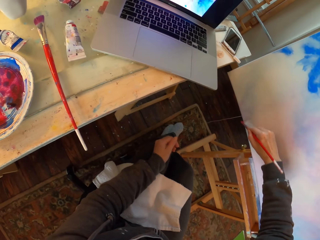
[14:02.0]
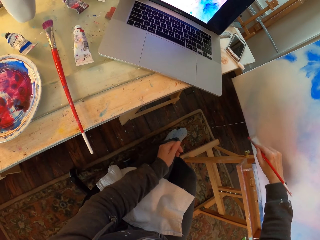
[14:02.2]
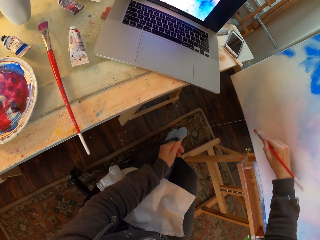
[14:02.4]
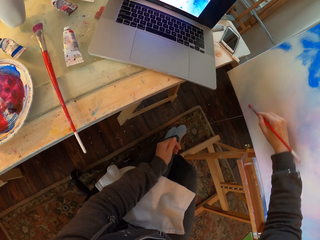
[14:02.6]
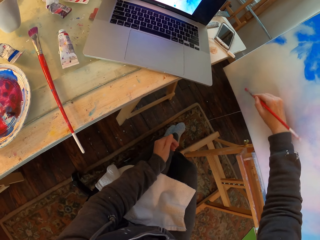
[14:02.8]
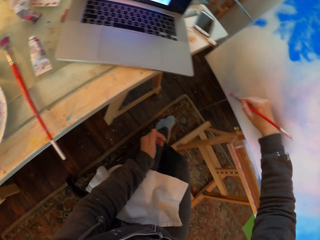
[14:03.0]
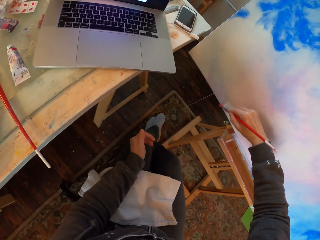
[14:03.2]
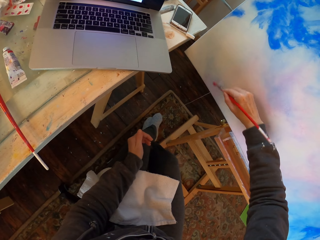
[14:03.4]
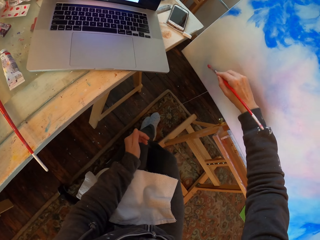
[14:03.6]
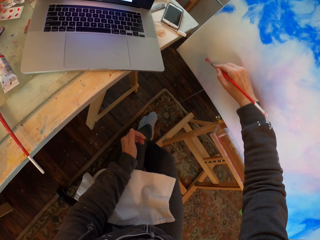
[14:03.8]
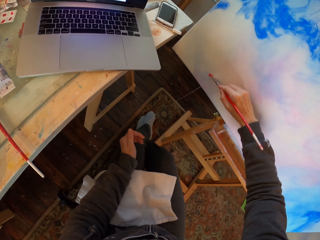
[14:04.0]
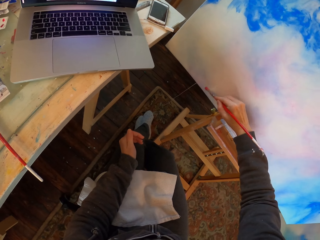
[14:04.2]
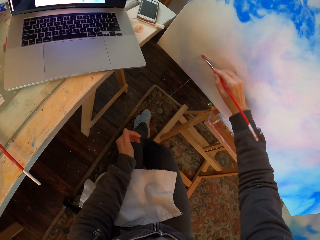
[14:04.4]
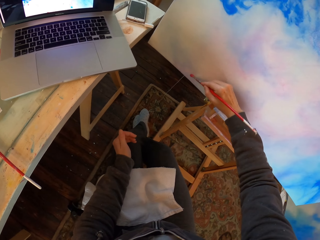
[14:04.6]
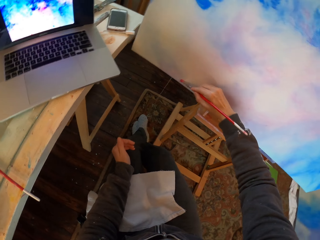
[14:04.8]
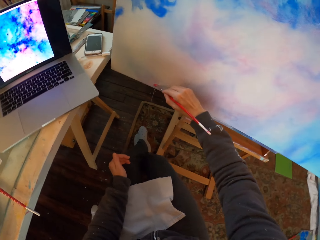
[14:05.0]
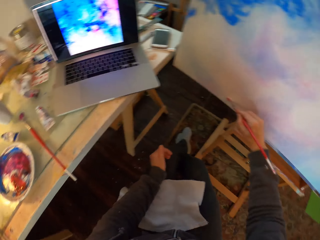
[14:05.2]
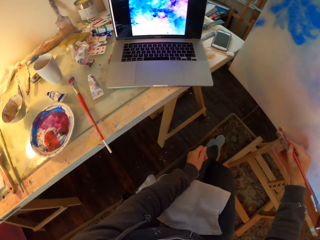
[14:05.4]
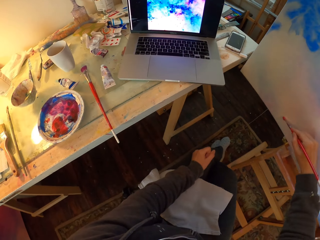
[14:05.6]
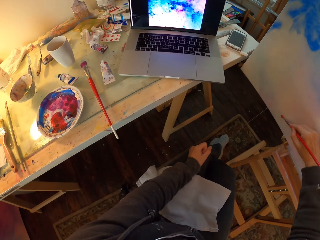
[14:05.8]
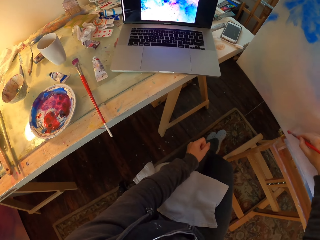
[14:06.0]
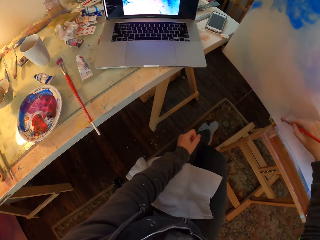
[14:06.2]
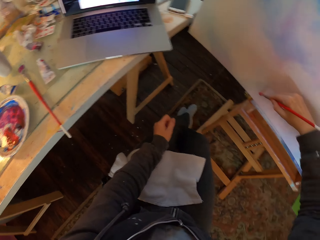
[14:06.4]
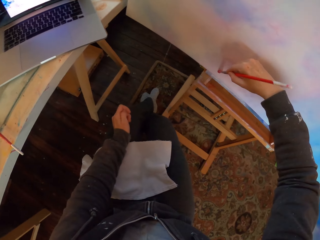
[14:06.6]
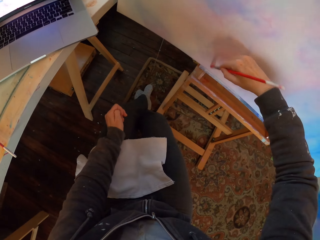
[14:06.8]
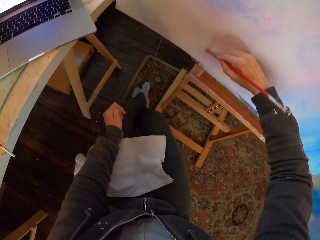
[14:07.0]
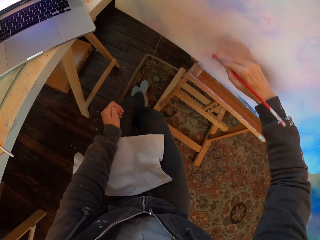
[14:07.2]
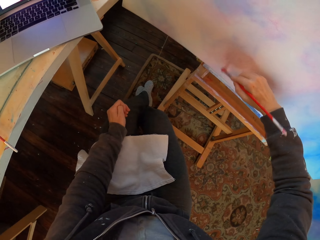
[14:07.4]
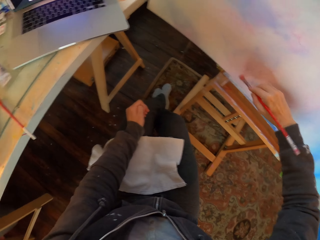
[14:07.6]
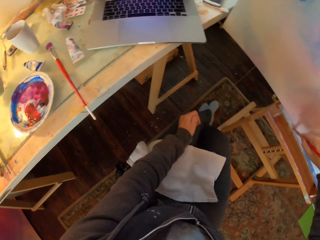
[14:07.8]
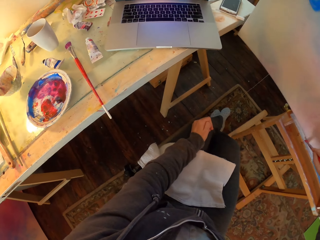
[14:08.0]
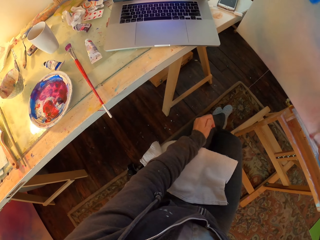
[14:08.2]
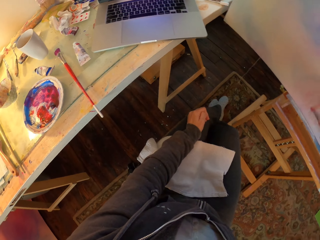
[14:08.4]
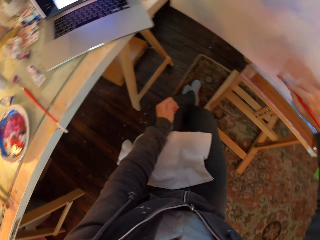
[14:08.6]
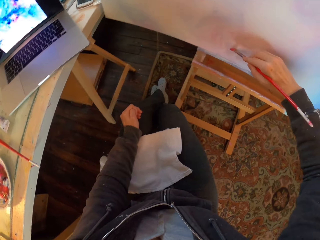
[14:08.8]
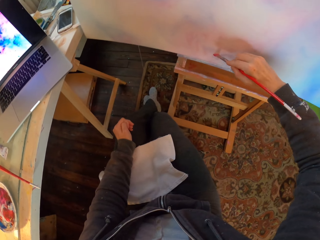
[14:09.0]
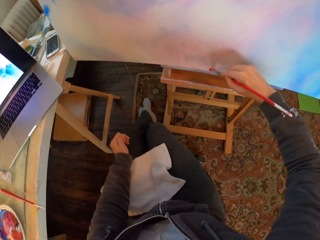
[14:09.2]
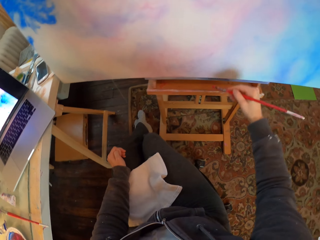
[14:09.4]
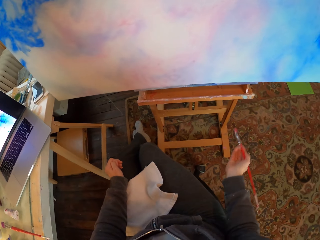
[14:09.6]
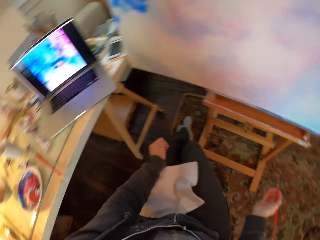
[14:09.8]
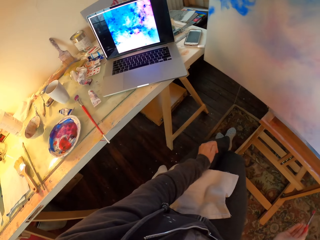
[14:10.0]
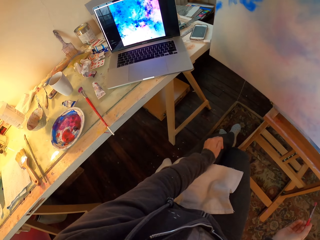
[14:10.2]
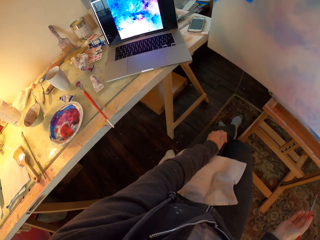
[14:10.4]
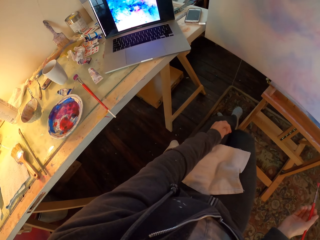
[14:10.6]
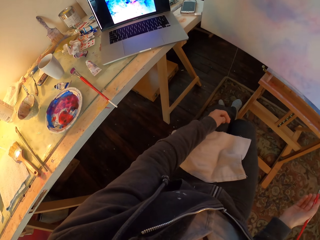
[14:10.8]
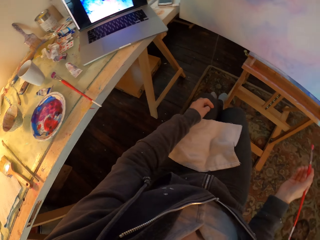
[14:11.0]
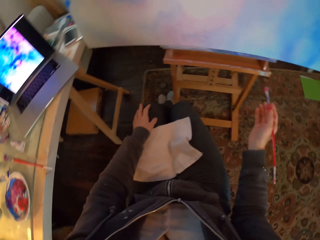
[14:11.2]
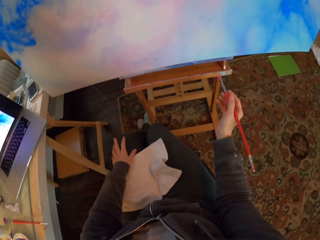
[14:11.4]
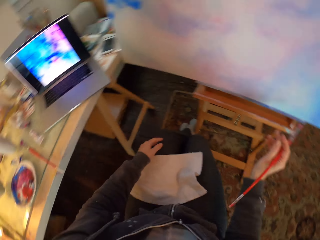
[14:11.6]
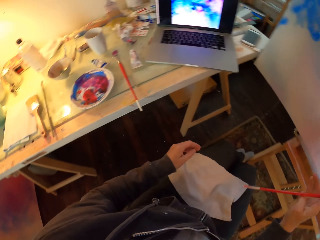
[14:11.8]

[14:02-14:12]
The camera wearer looks on the table. They look at the portrait. They look at the laptop. They paint on the paint board. They look on the table. They paint on the board and look around. They look at the portrait. They look at the laptop. They move a hand.

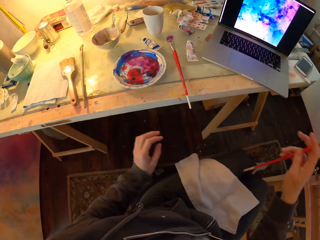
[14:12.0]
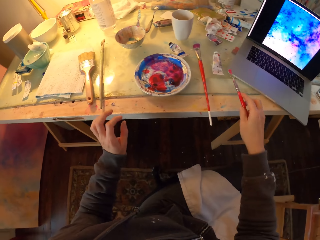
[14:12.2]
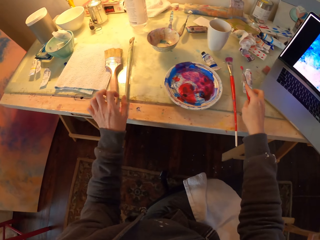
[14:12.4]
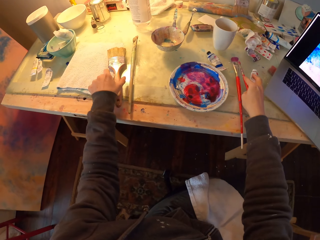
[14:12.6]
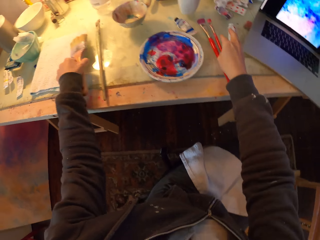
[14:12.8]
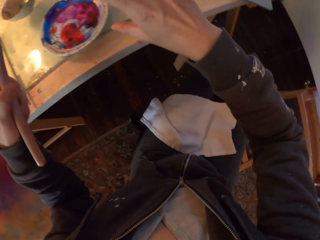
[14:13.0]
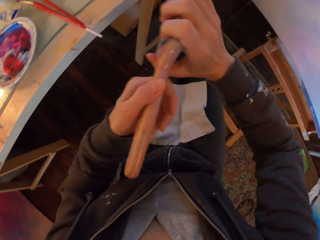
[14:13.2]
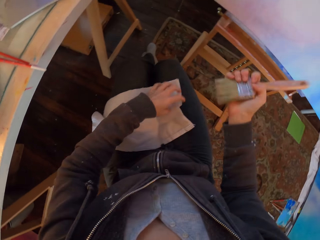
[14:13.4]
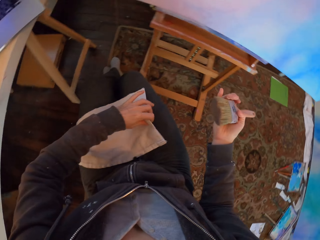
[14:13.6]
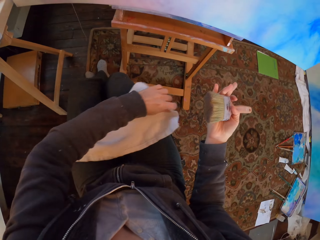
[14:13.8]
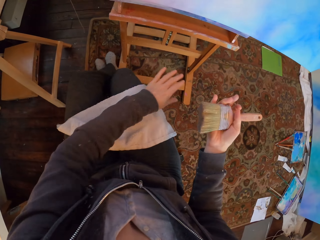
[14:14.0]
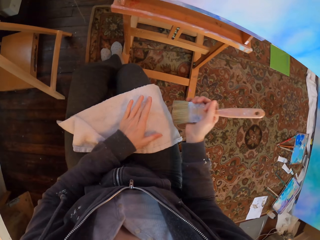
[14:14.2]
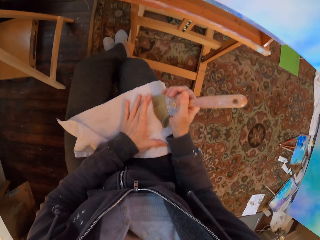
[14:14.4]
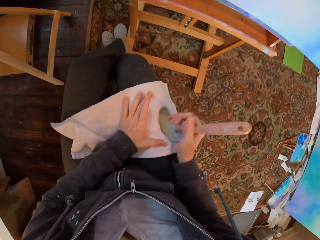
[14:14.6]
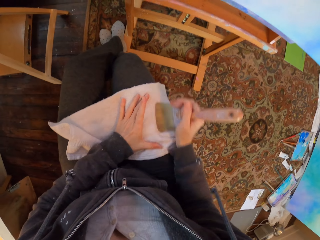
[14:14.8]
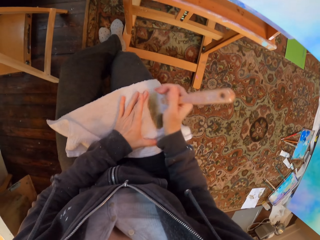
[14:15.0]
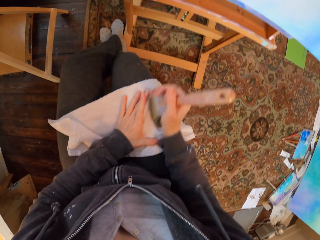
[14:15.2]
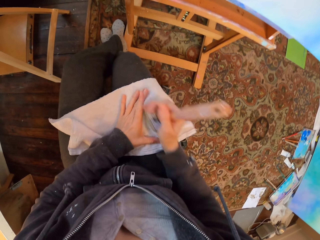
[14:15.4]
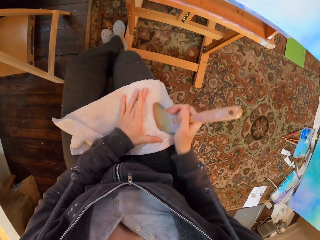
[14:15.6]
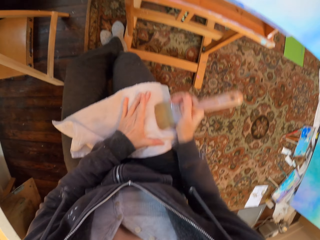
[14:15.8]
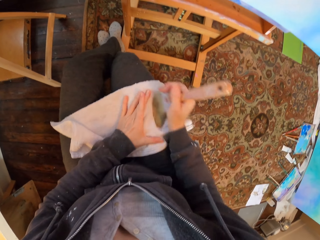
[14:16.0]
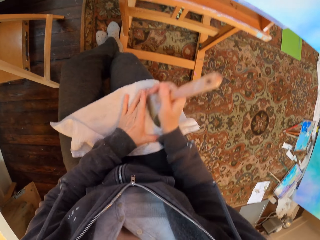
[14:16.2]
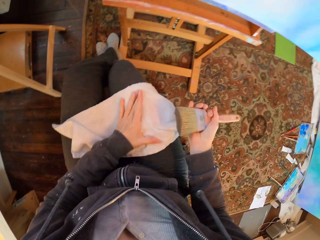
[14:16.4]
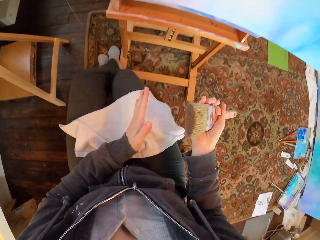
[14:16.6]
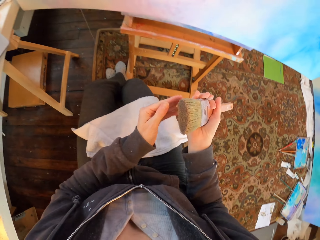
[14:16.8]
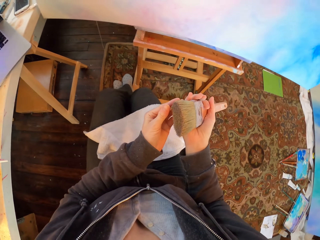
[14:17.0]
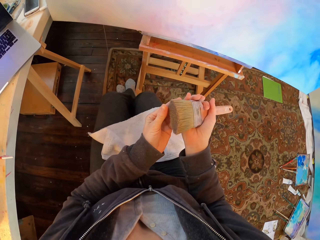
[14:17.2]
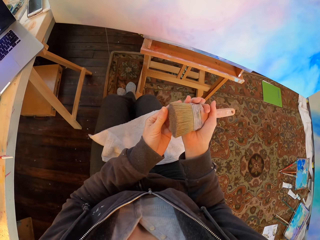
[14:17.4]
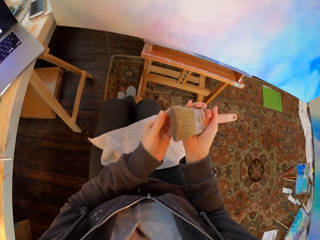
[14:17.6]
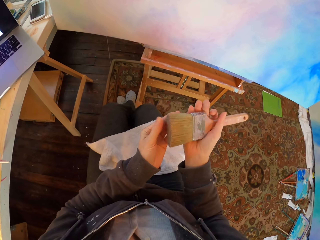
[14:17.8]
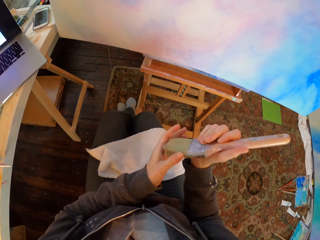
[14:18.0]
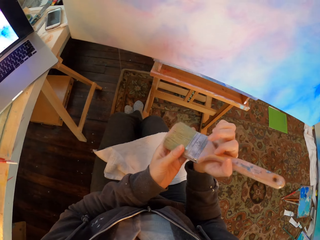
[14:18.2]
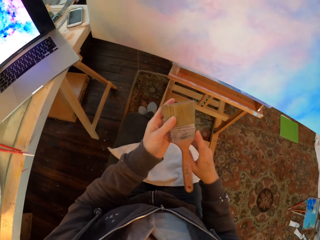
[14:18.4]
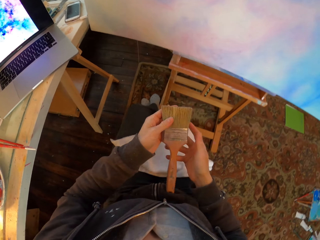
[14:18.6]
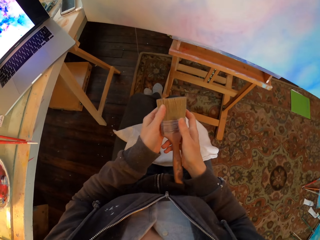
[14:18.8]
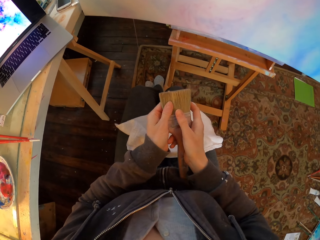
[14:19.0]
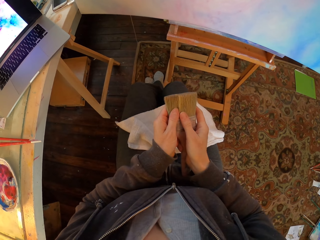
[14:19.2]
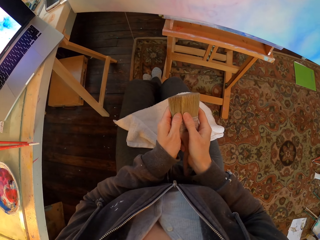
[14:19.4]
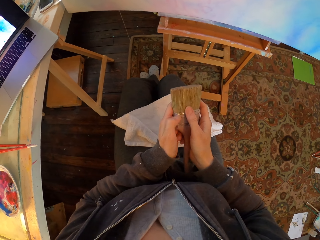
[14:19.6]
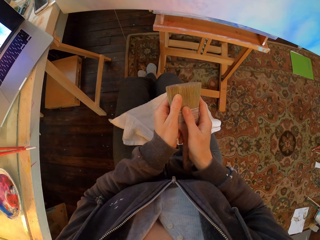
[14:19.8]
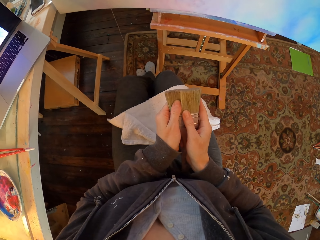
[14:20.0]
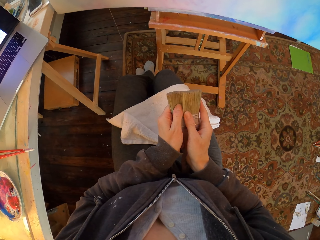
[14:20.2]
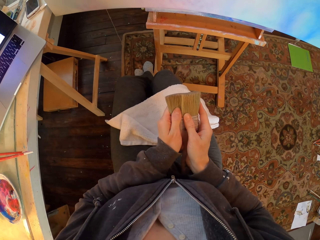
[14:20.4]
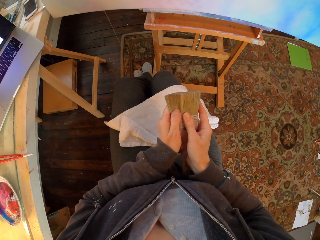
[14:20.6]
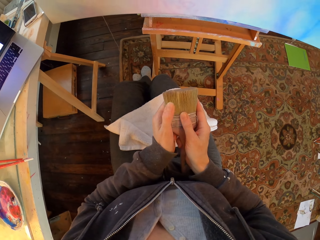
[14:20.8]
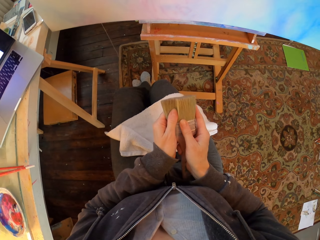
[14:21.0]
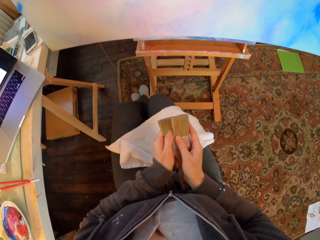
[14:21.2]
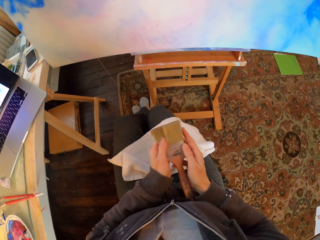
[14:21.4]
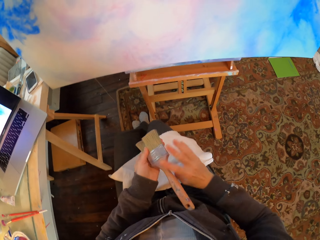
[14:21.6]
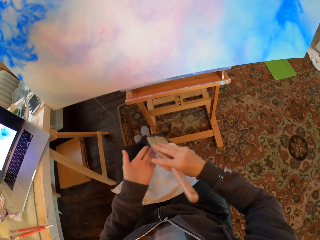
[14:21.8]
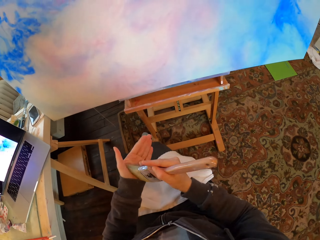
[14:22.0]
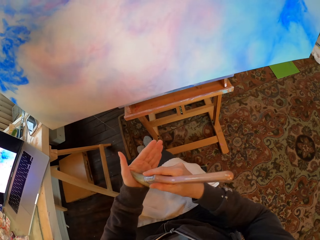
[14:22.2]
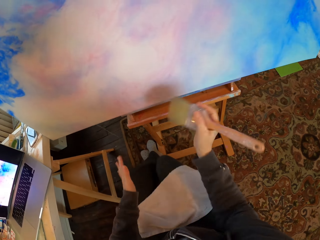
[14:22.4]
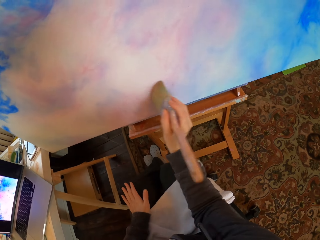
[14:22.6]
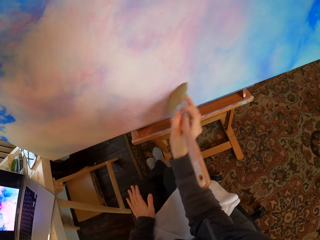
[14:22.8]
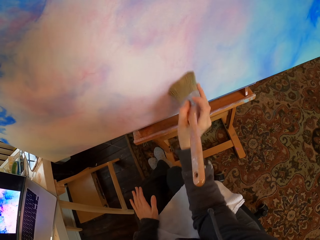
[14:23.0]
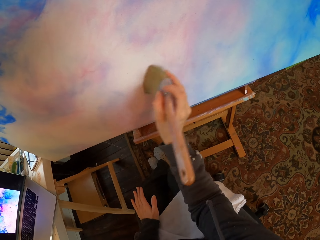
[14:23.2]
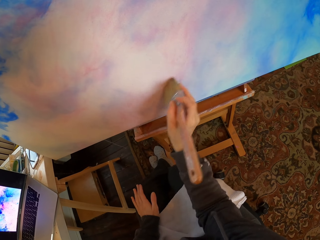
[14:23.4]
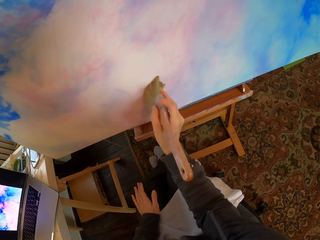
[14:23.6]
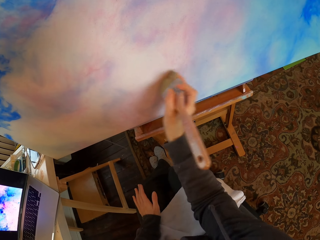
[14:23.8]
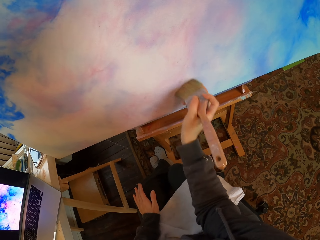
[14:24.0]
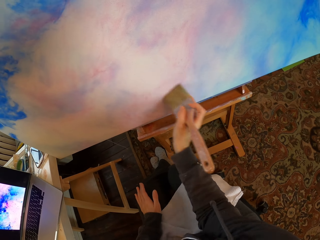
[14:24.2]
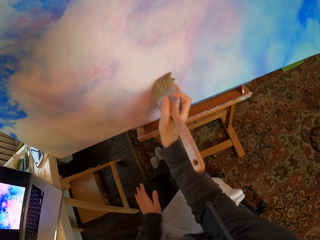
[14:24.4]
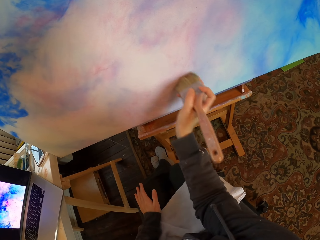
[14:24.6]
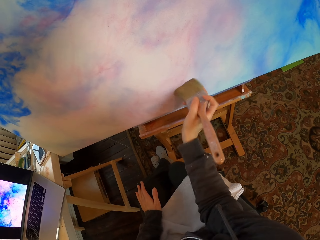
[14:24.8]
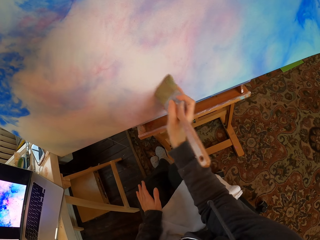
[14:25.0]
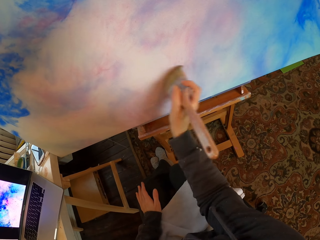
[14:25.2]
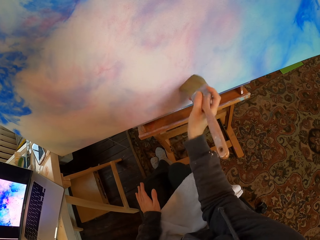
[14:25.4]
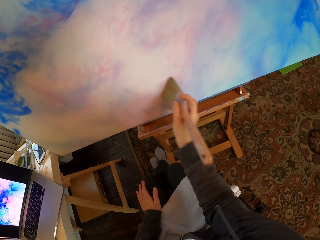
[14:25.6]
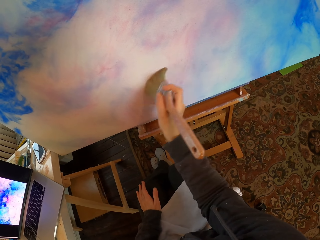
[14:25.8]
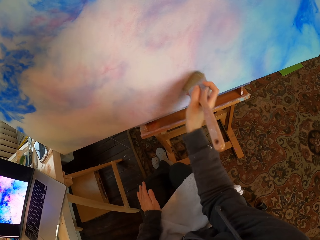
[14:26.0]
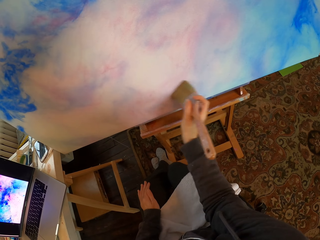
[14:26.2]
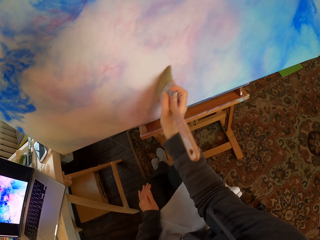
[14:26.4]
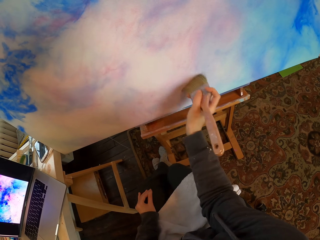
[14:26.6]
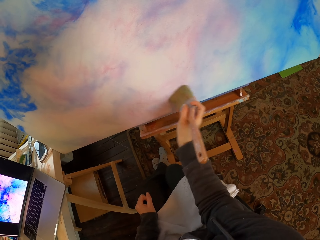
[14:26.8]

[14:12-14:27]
The camera wearer paints on the paint board. They place the paint brush on the table. They pick up the paint brush from the table. They spread the cloth. They clean the paint brush with the cloth. They look at the paint brush. They hold the paint brush with the left hand. They rub the paint brush. They hold the paint brush. They pick up the paint brush with the right hand. They brush the left hand with the paint brush. They brush the paint on the portrait.
